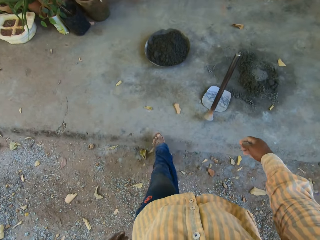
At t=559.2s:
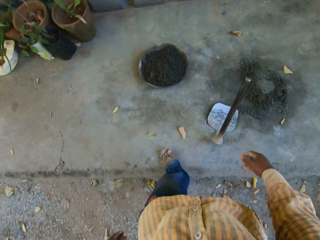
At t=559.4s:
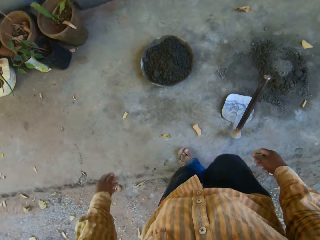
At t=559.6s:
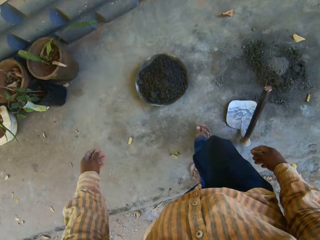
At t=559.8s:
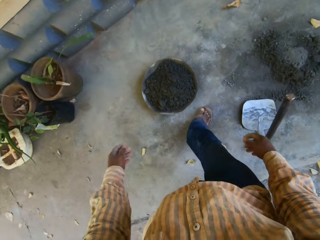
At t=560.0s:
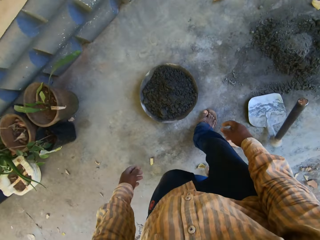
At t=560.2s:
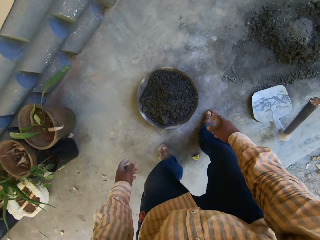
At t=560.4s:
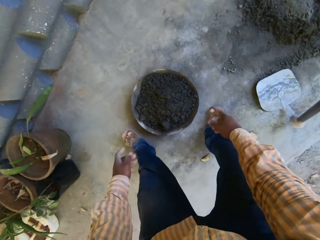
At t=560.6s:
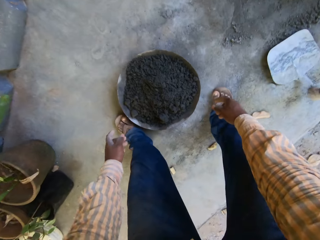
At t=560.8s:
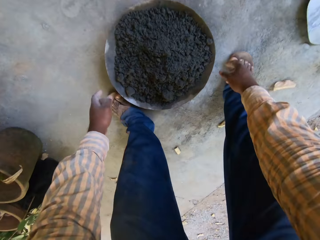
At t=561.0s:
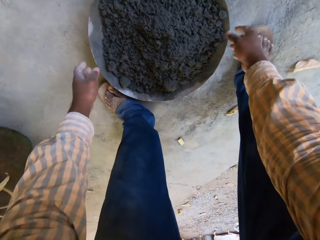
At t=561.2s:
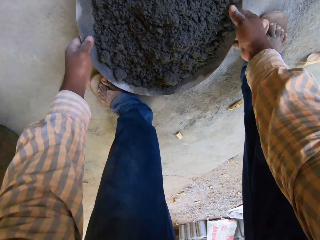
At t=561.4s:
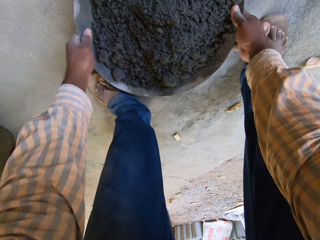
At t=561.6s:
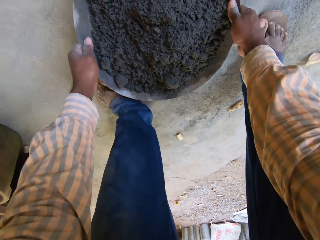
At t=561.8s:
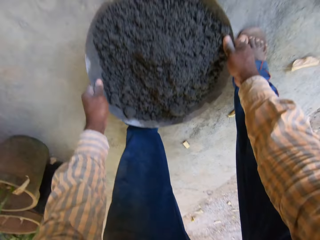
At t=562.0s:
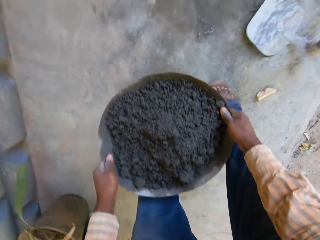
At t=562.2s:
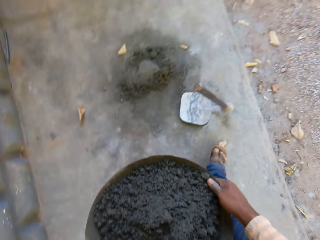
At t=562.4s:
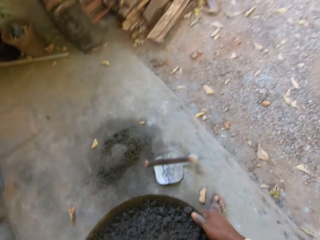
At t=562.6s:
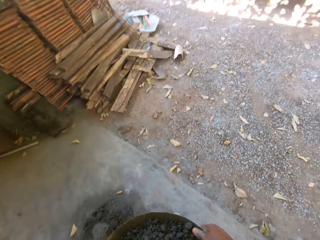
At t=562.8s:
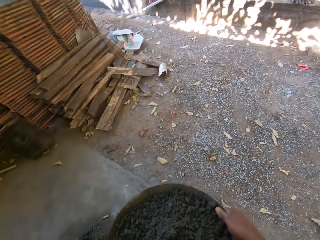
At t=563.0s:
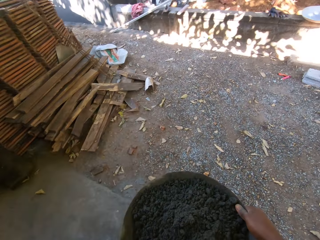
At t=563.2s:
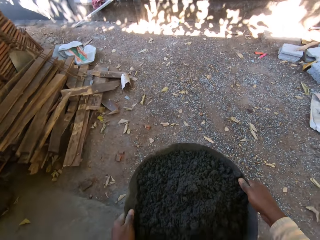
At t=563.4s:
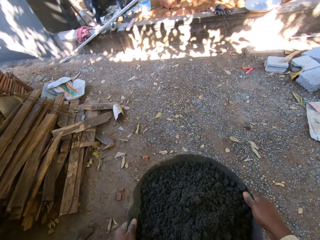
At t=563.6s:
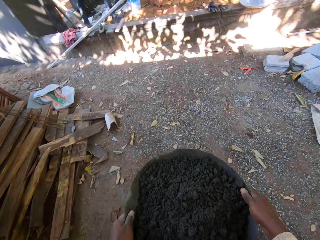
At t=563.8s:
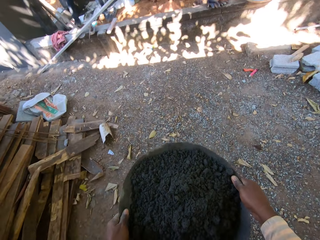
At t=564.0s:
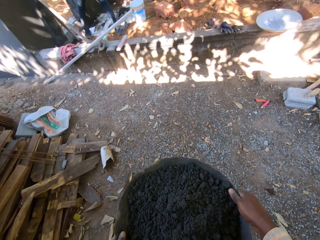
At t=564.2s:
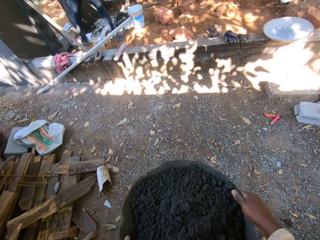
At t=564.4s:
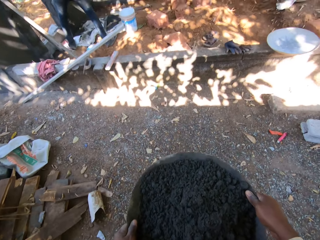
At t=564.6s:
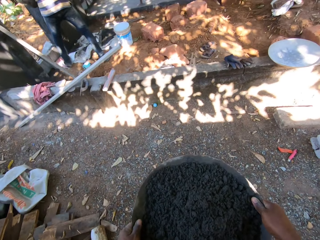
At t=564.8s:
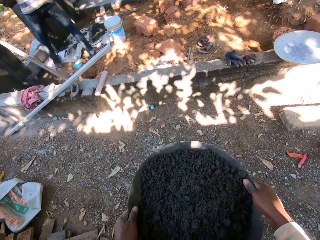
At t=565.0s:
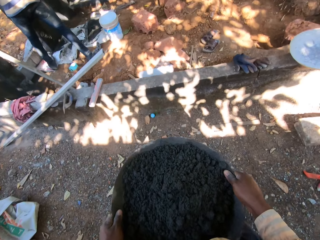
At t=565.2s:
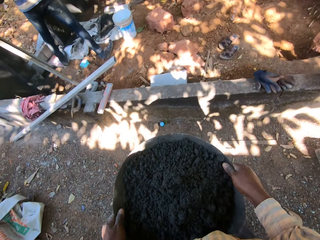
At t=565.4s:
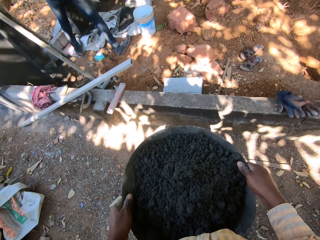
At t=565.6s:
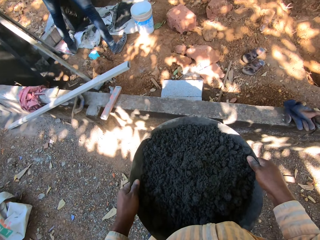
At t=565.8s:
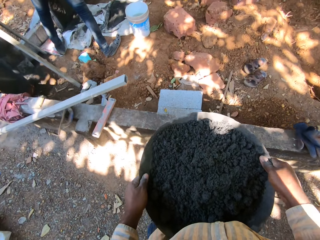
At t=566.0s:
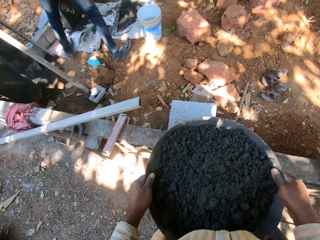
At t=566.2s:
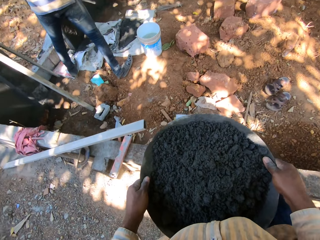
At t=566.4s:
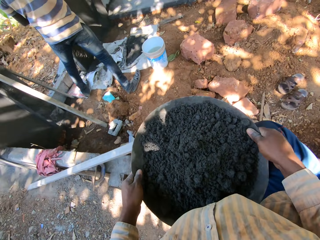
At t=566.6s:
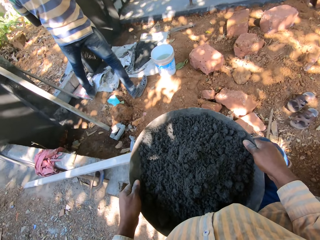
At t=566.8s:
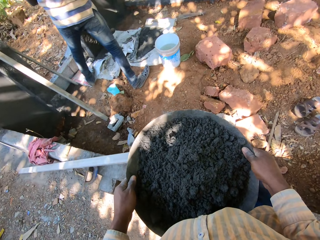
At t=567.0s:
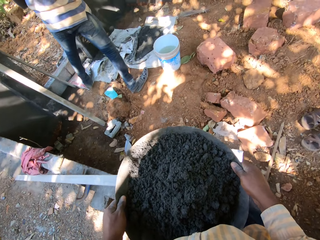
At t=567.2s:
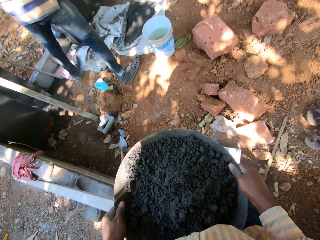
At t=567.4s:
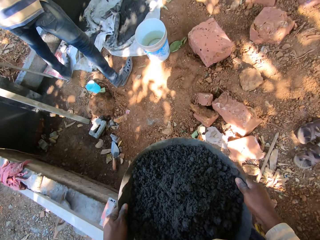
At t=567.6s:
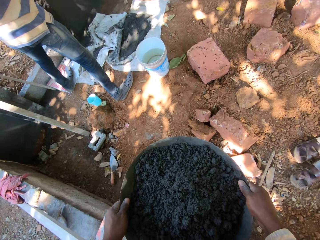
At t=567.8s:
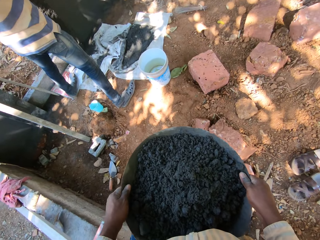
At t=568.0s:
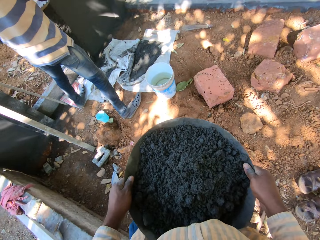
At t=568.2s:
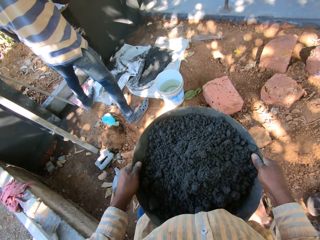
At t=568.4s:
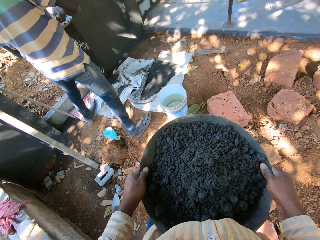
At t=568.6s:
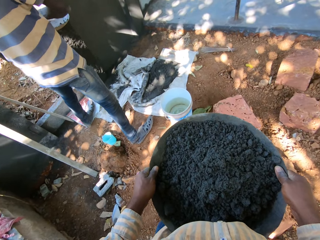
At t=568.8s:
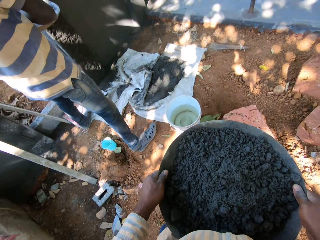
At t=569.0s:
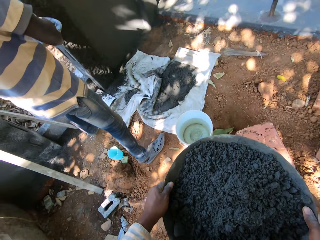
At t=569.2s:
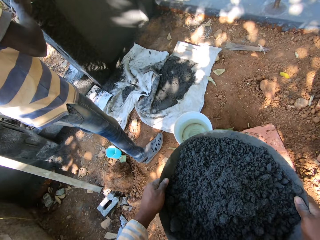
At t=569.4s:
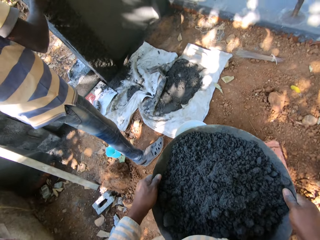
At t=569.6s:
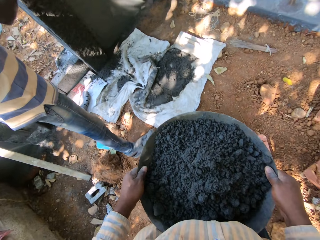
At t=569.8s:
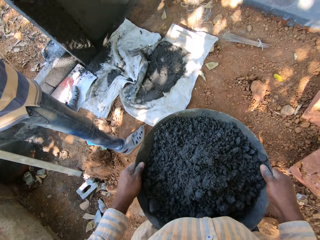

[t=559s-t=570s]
The camera wearer picks up a head pan from the floor with both hands. He walks.

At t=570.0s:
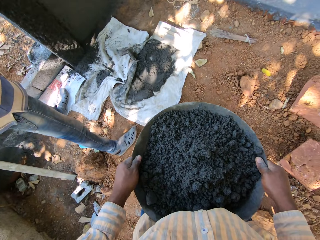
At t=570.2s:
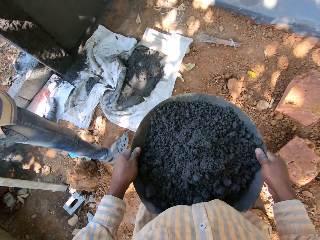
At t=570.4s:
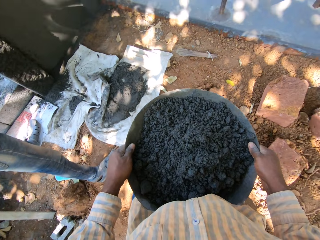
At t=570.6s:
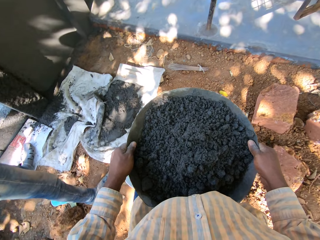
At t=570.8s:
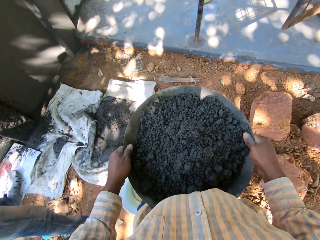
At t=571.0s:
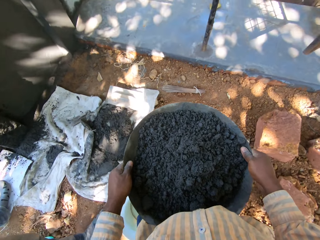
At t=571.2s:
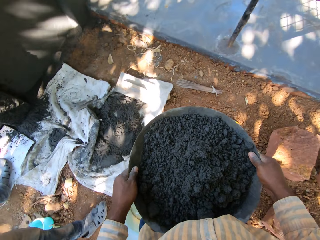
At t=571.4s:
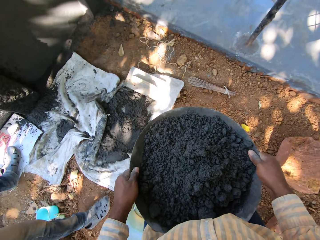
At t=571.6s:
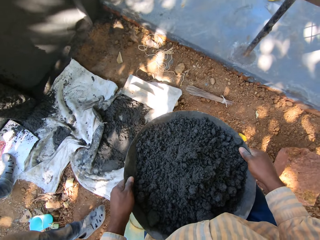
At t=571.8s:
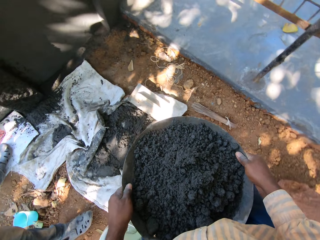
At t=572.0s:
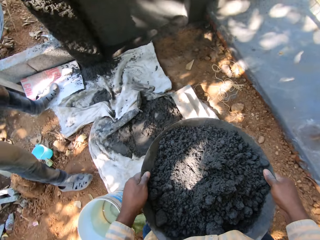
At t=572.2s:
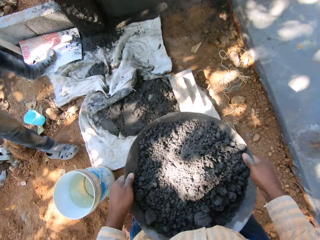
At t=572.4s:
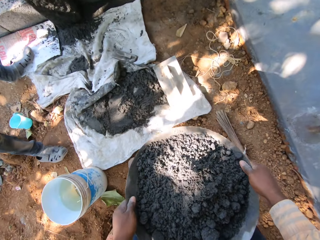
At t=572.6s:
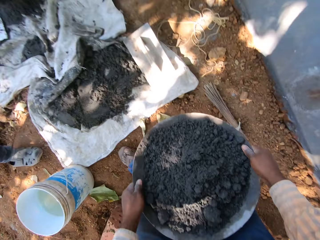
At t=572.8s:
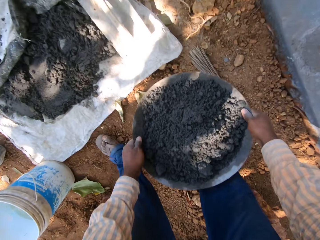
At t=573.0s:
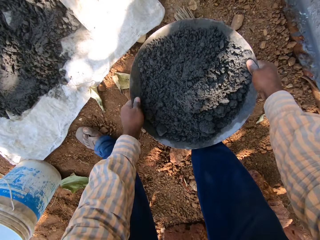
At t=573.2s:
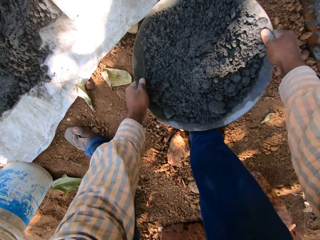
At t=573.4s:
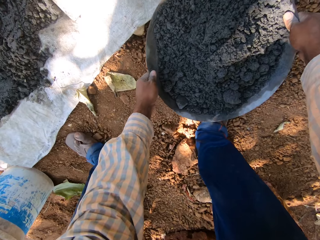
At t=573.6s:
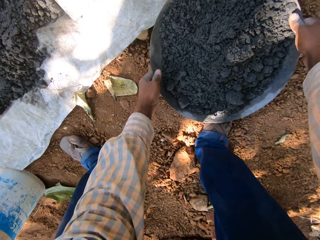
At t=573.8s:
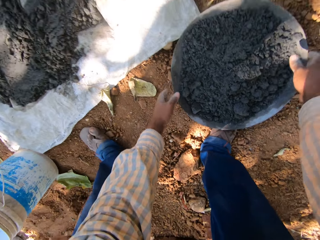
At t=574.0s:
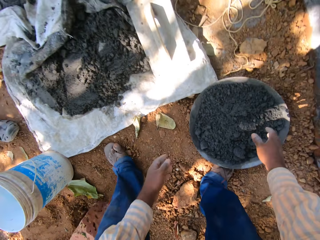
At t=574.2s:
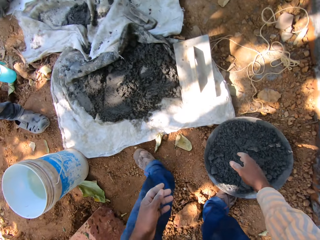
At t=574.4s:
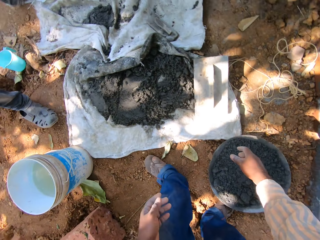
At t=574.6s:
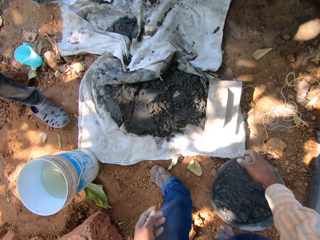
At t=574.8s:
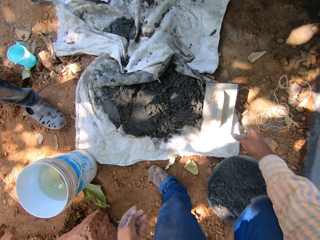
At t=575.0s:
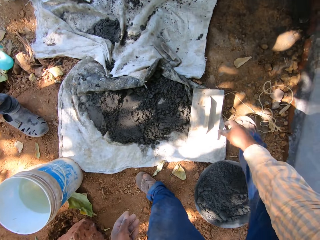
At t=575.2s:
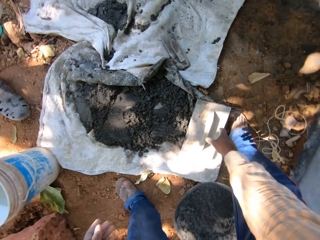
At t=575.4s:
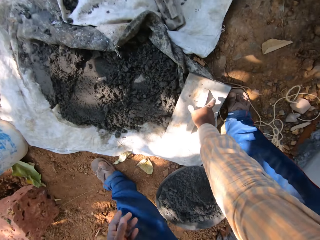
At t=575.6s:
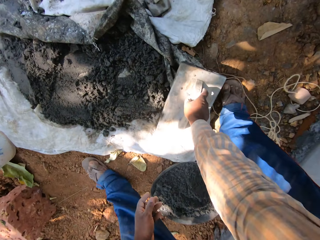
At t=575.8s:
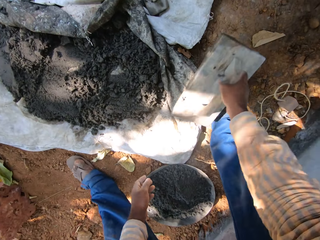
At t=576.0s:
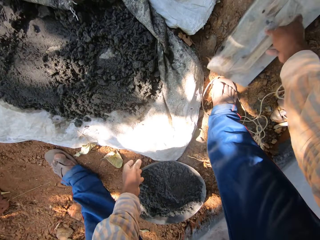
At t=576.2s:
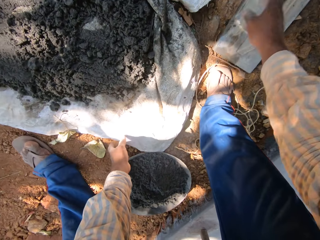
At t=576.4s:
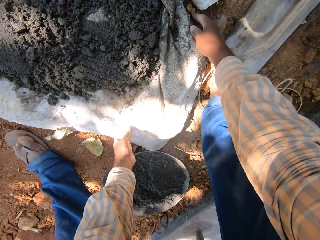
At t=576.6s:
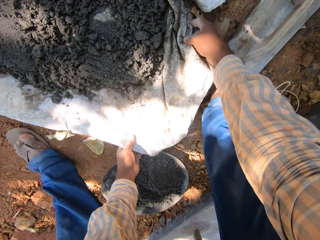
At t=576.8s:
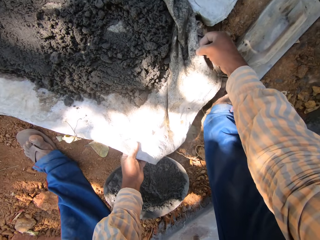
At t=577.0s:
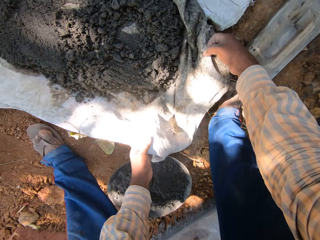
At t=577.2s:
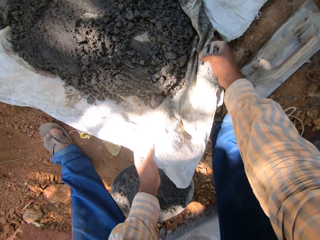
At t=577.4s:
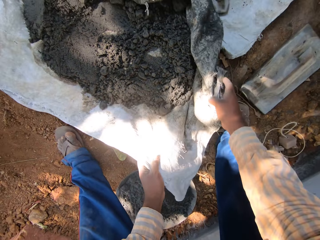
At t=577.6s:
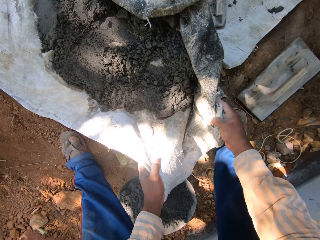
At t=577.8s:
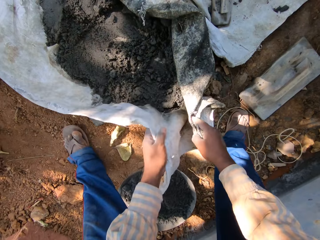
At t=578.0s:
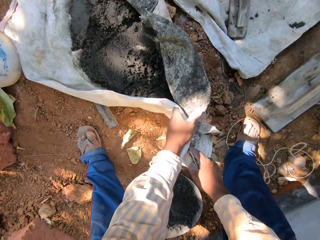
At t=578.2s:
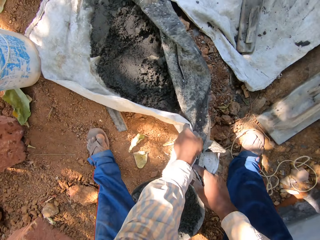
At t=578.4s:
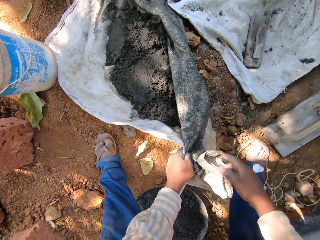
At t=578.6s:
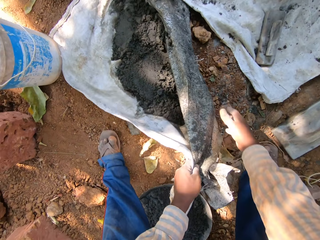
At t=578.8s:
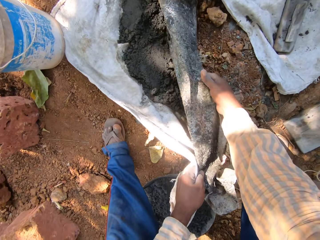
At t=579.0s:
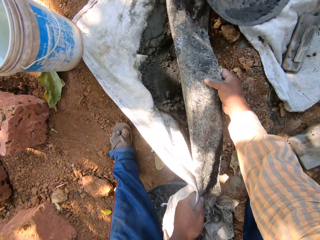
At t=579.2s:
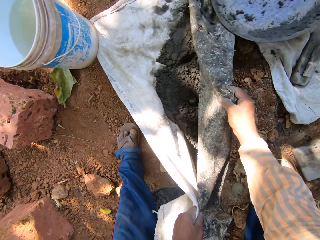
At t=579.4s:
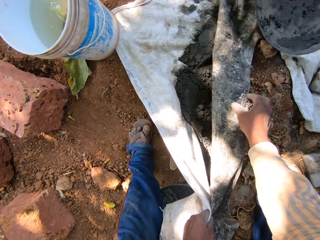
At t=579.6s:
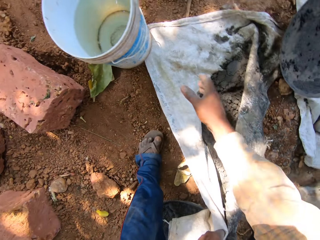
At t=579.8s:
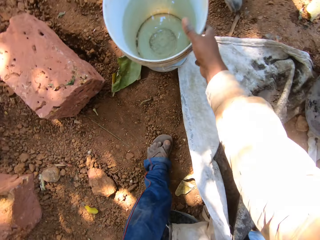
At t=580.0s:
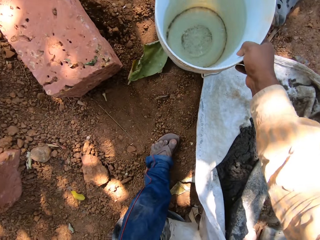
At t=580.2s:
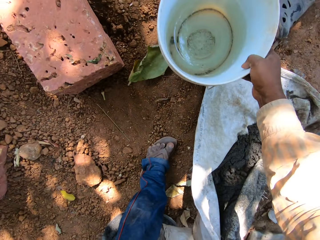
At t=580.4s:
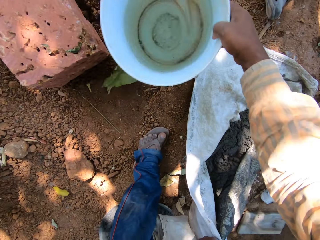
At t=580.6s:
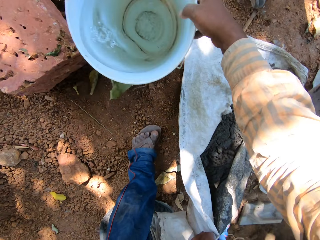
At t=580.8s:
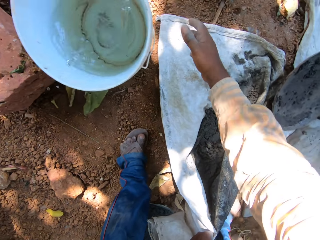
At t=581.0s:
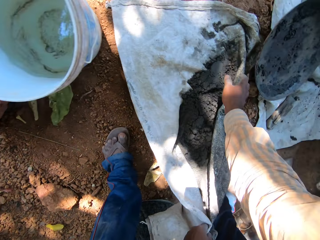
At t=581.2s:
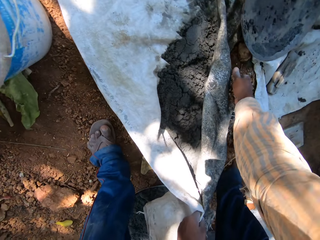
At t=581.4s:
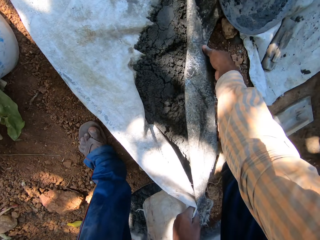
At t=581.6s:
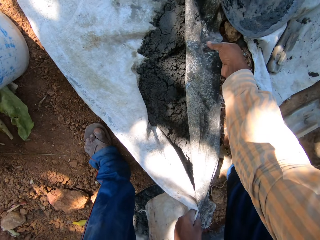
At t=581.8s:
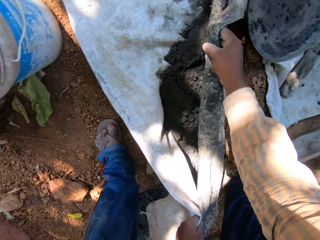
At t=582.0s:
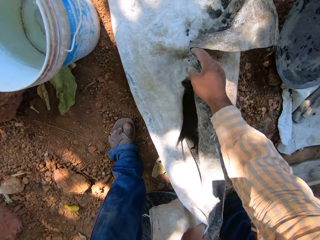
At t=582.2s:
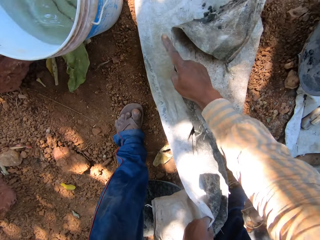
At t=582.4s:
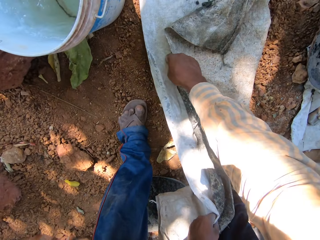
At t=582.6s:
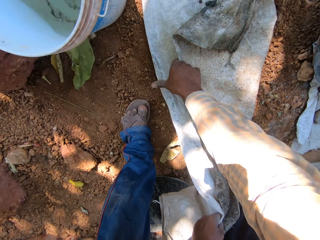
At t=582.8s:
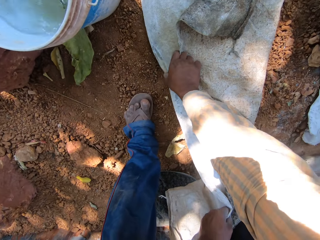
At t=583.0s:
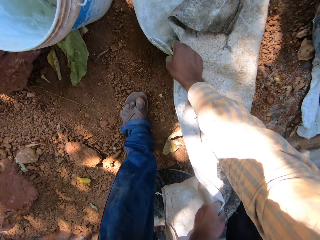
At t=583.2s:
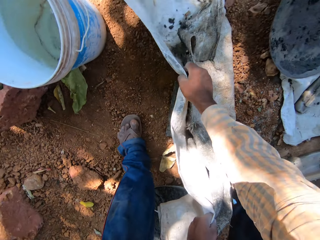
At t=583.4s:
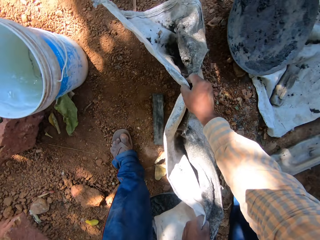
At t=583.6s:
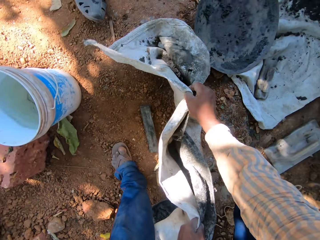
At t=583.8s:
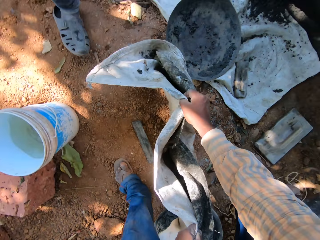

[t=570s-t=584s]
The camera wearer drops the head pan on the floor with both hands. He picks up a wooden float from the top of a sack sheet with his right hand. He drops the wooden float on the floor with his right hand. He holds the sack sheet with both hands. He collects cement mortar from the ground. He adjusts a bucket with his right hand. He drags the bucket. He collects cement mortar from the ground. He lifts the sack sheet with both hands.
